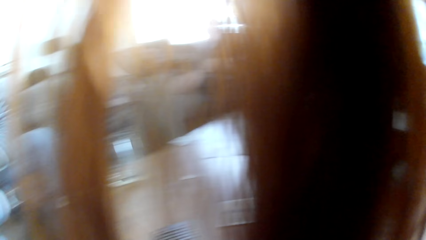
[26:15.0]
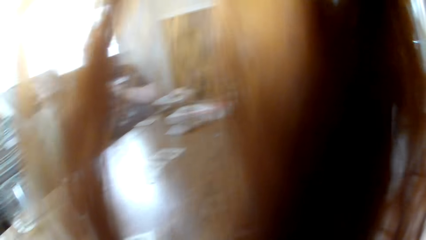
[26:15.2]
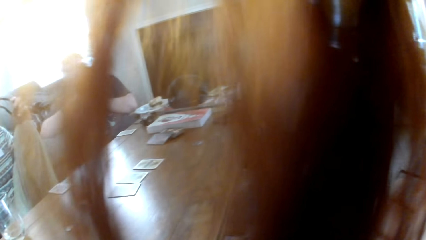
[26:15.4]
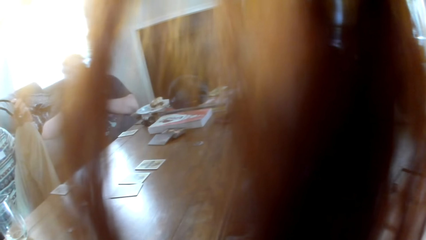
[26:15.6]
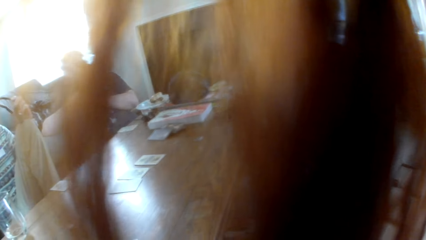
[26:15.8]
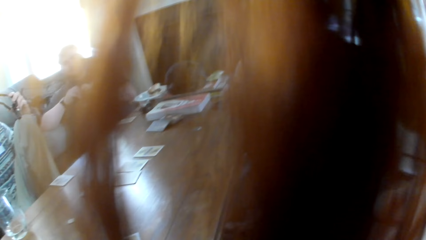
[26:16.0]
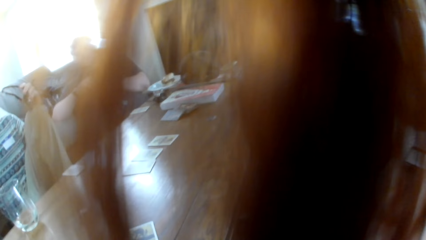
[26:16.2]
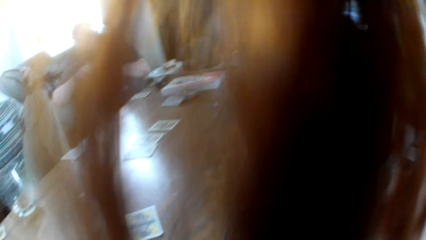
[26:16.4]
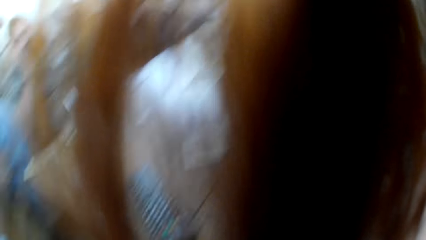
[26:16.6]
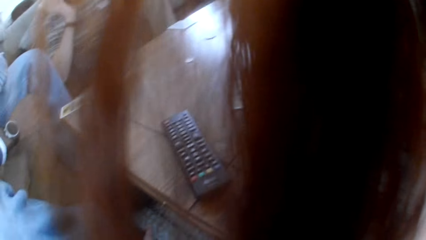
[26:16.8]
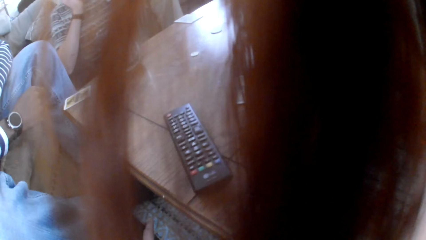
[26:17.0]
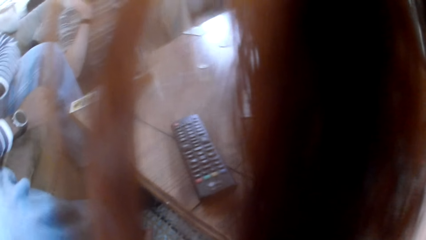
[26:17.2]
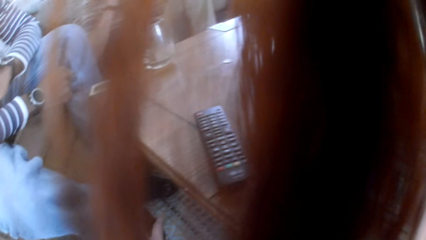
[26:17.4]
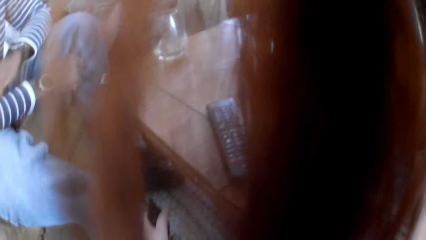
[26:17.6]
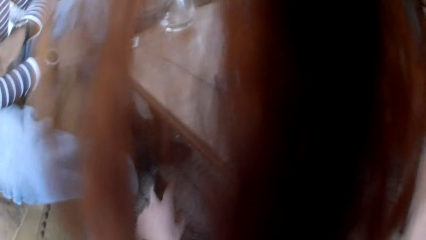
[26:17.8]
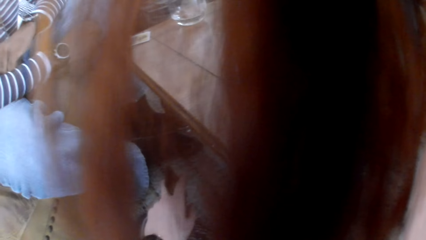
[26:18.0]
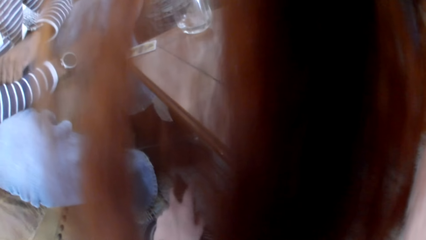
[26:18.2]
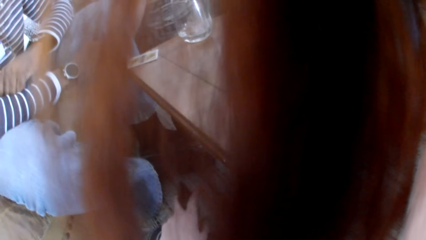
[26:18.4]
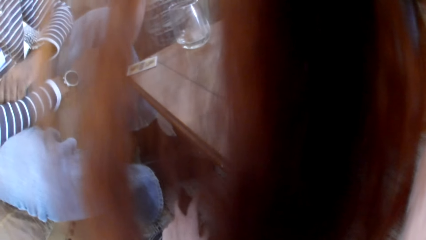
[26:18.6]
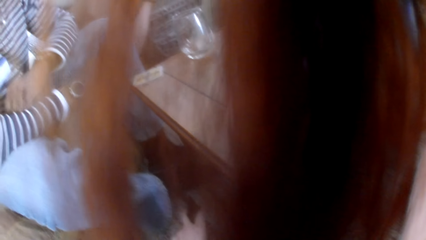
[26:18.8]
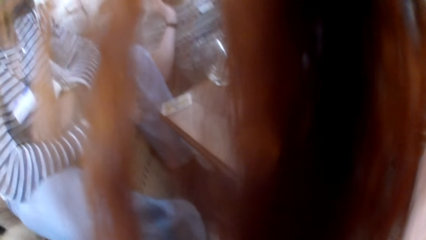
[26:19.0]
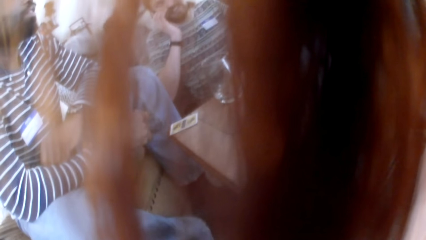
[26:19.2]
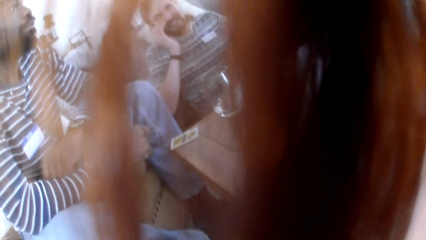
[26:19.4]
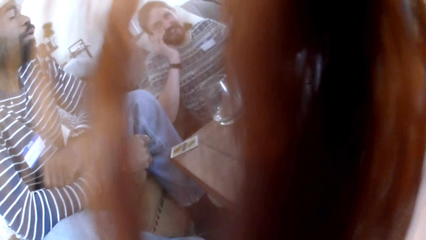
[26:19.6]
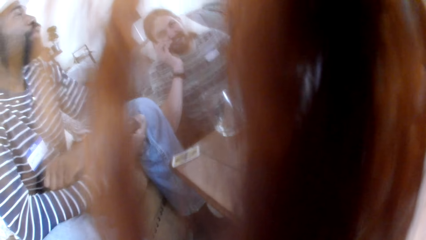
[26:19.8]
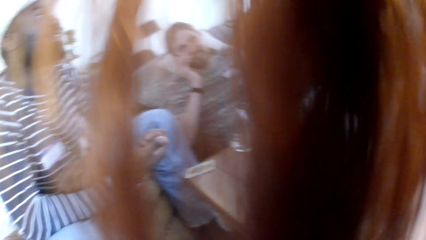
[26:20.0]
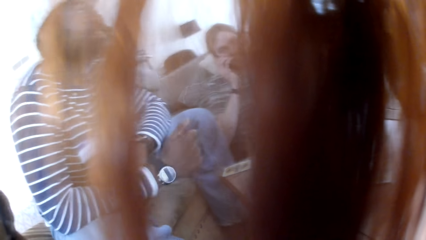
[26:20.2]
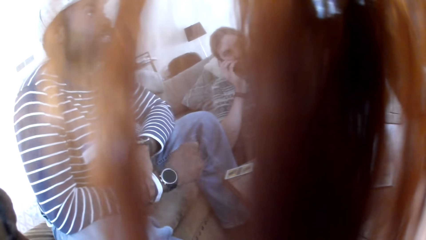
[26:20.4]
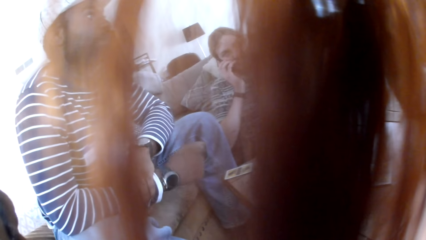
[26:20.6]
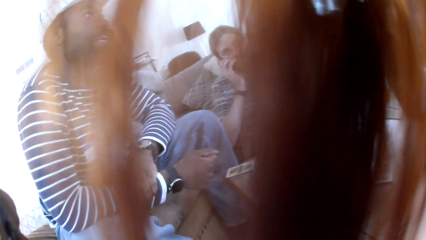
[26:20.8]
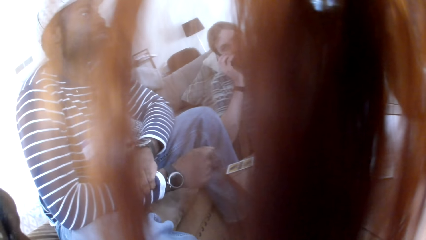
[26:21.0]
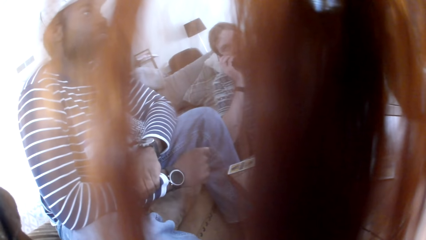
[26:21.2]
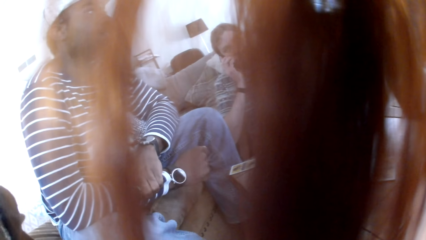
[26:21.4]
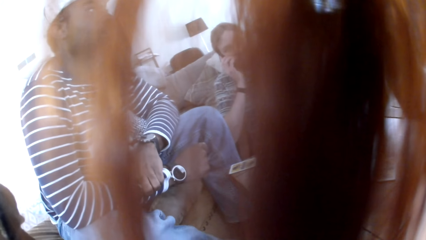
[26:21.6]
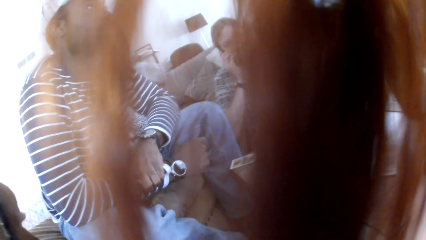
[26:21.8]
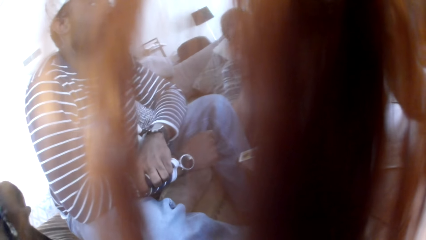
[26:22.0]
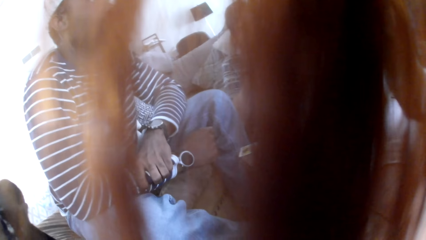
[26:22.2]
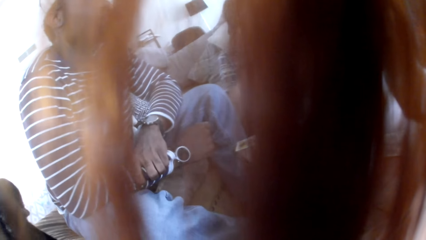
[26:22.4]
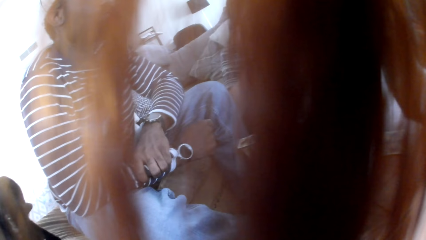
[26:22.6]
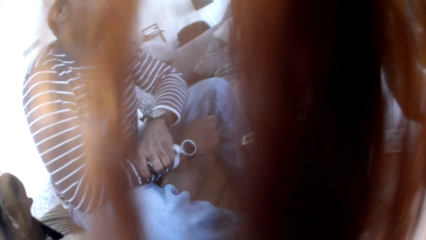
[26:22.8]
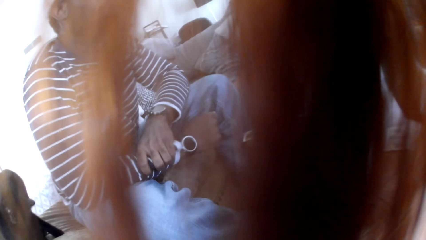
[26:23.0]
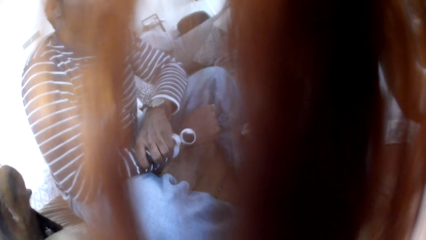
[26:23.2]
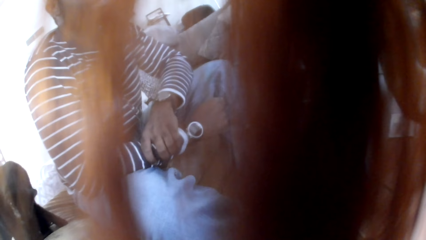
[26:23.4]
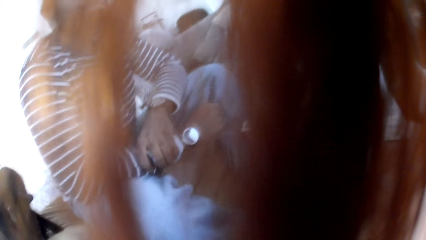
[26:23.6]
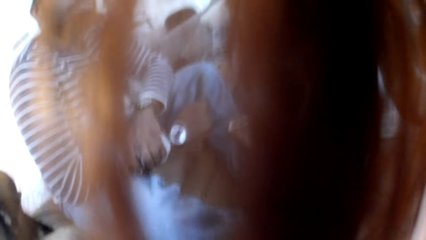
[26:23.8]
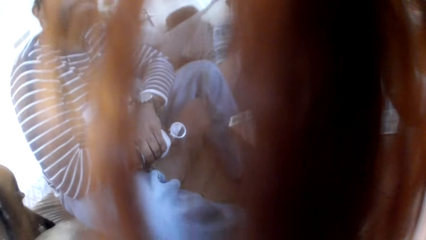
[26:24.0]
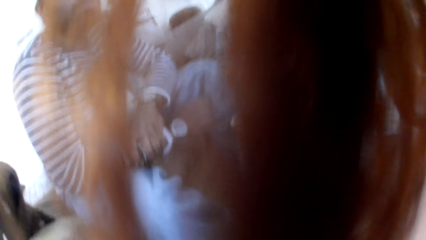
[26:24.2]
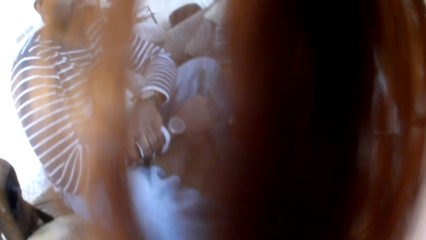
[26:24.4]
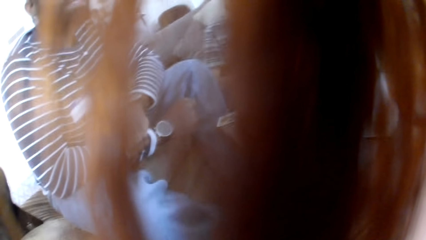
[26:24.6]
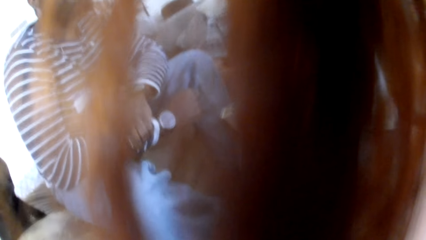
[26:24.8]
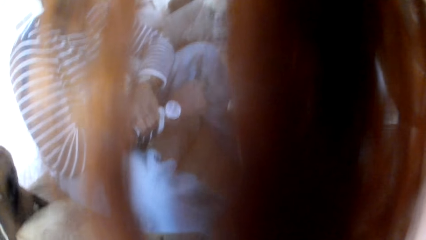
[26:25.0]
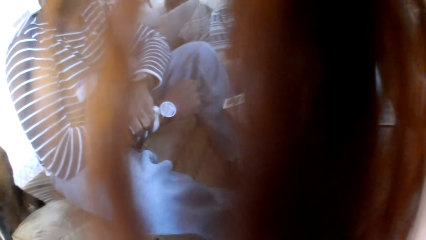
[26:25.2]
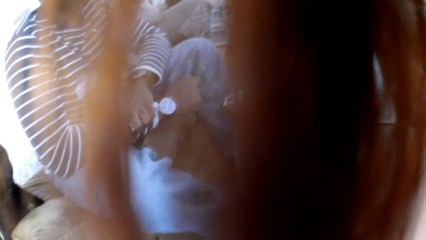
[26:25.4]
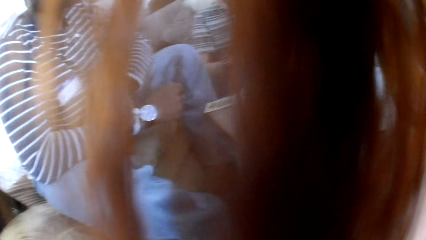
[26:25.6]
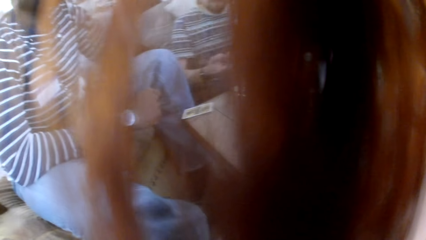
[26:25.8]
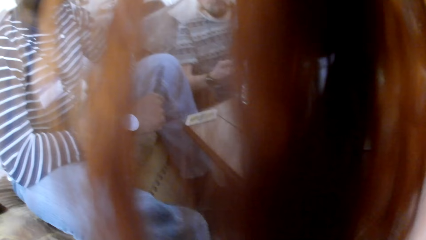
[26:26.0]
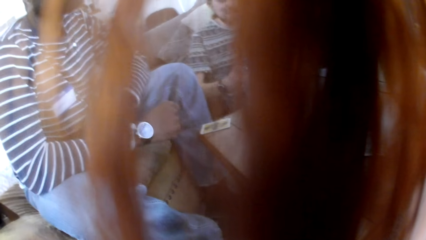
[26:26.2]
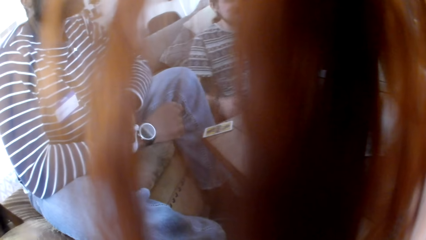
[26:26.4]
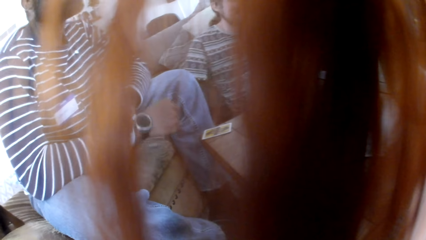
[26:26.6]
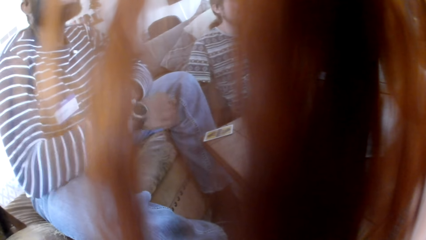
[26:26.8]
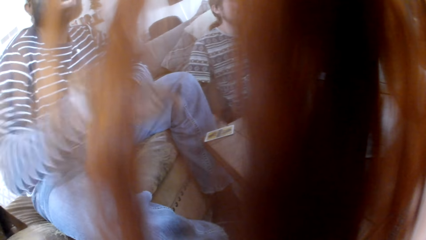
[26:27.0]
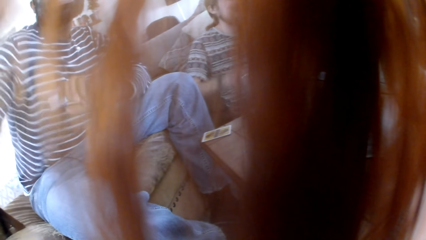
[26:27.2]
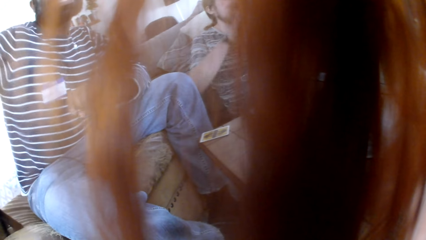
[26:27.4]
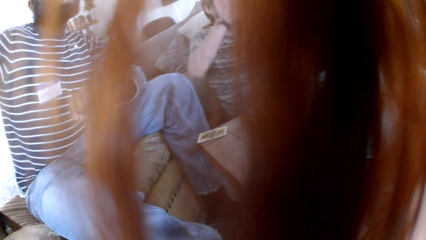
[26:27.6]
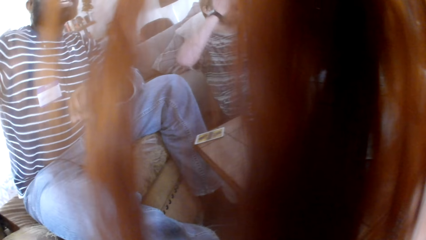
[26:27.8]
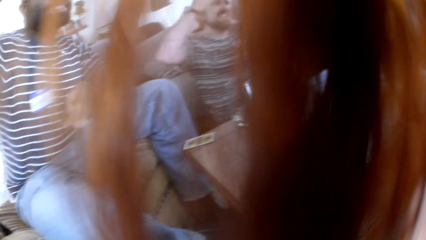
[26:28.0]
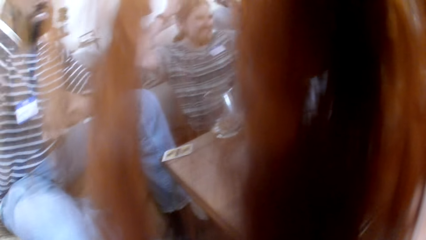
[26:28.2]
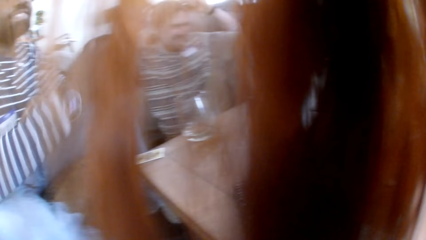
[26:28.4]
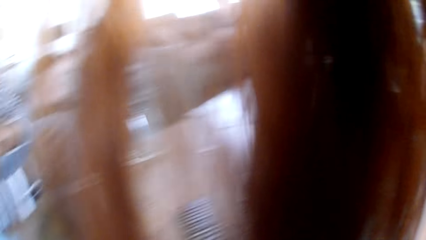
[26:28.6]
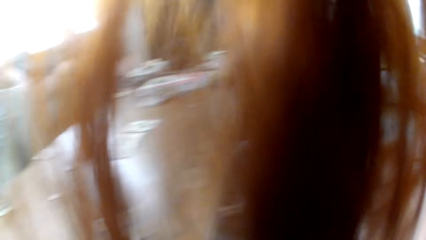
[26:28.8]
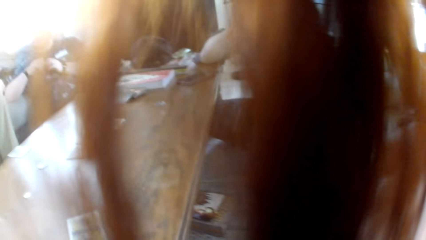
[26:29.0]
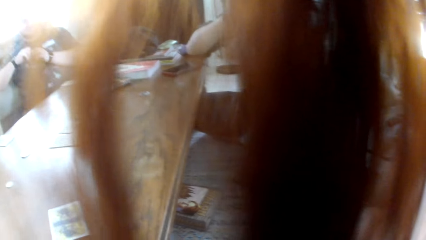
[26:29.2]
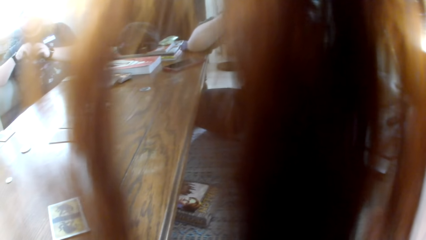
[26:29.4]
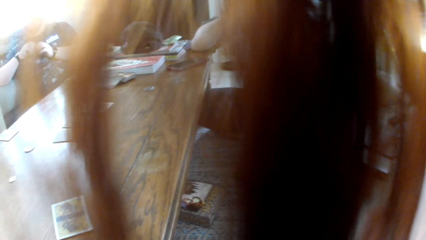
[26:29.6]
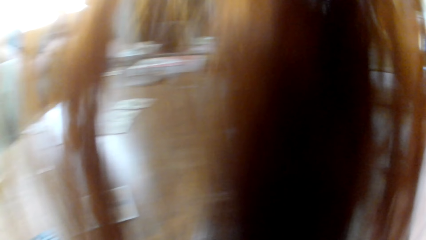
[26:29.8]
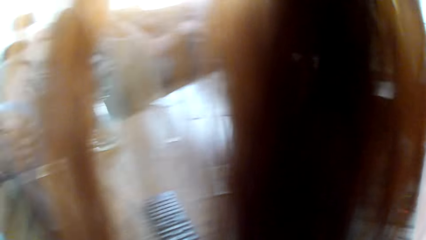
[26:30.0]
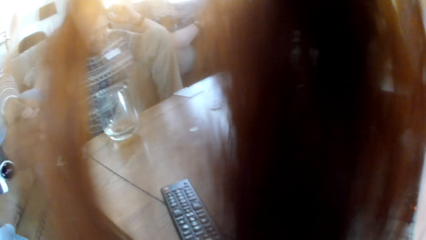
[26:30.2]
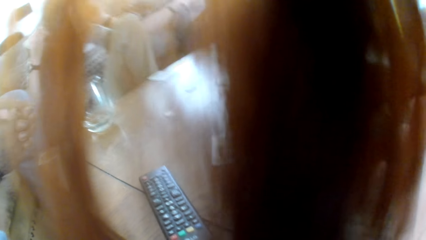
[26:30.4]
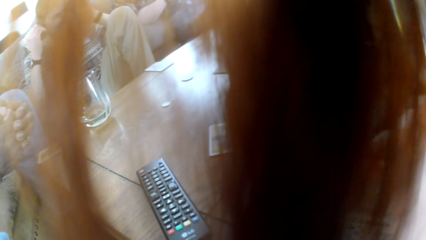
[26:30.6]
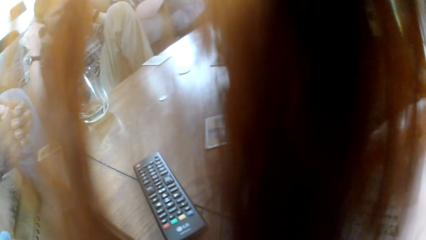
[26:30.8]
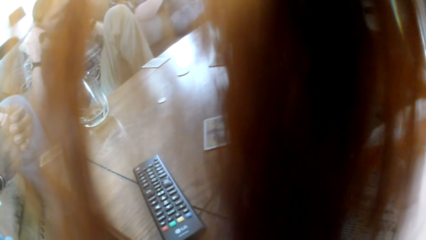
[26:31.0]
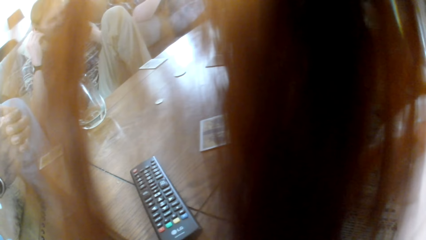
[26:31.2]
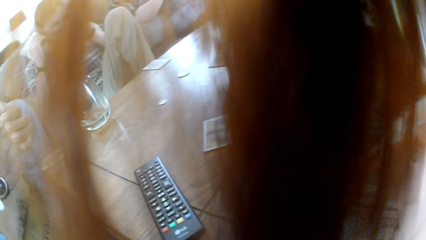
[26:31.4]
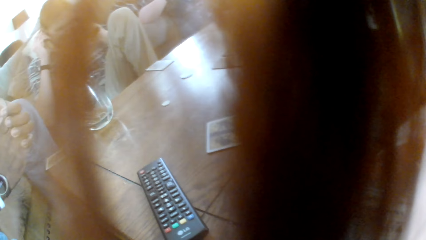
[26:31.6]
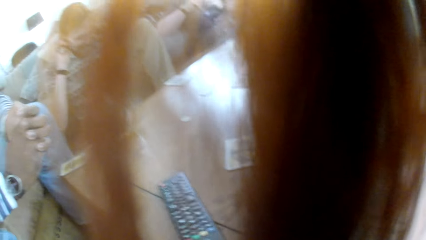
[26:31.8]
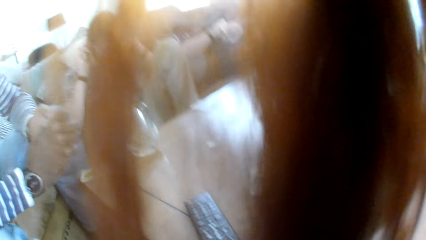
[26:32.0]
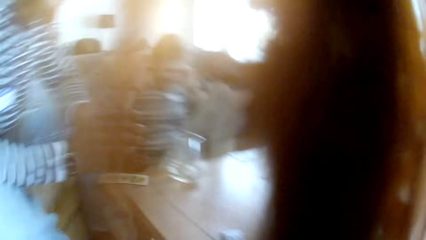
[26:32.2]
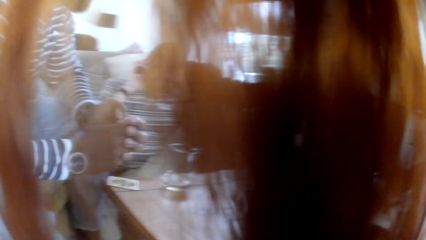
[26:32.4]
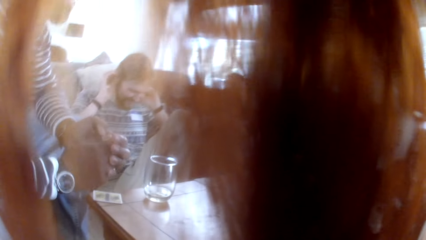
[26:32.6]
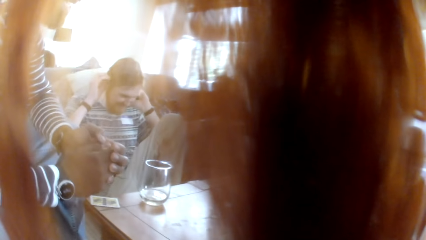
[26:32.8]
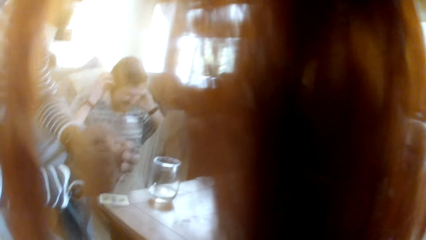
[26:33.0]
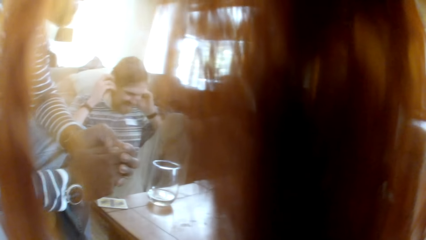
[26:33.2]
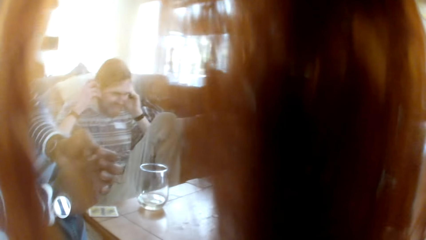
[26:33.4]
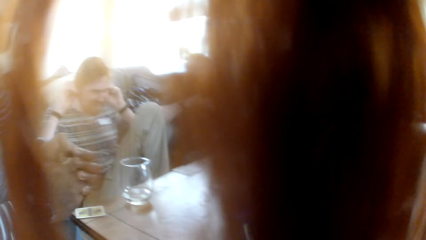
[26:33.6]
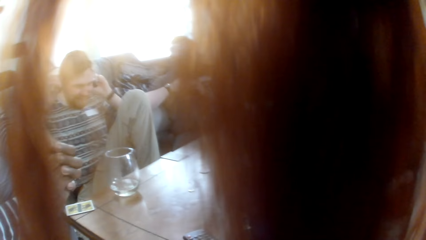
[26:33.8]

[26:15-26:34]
The camera wearer looks at the floor. They stare at a man. They look at the people in the room. A woman converses to the colleagues.
